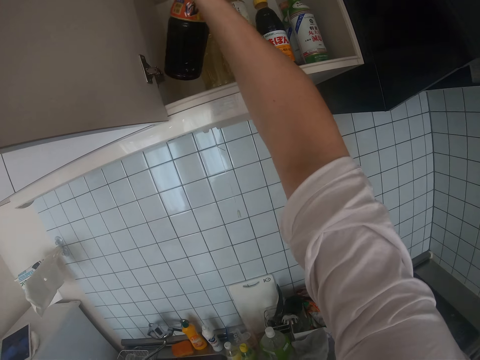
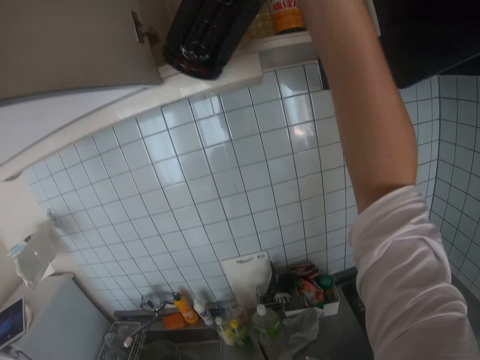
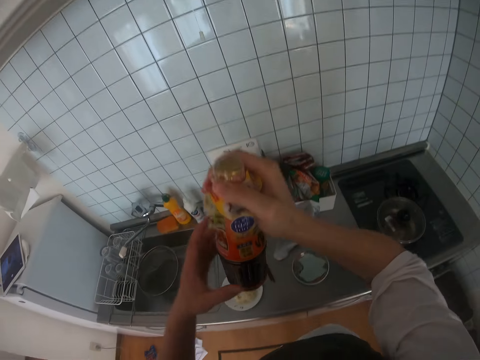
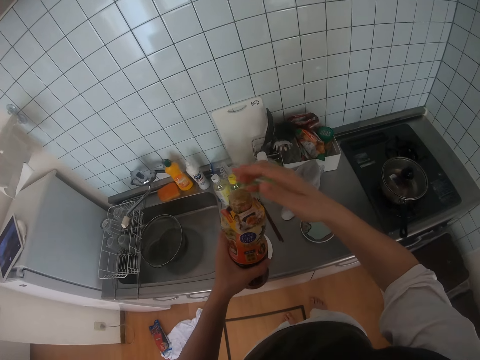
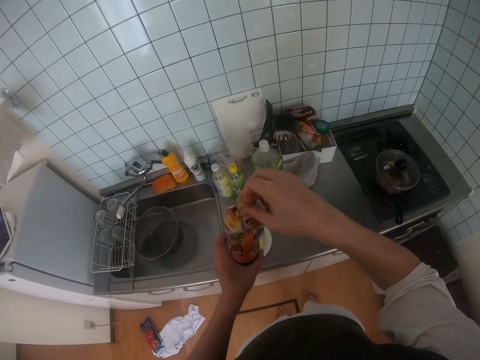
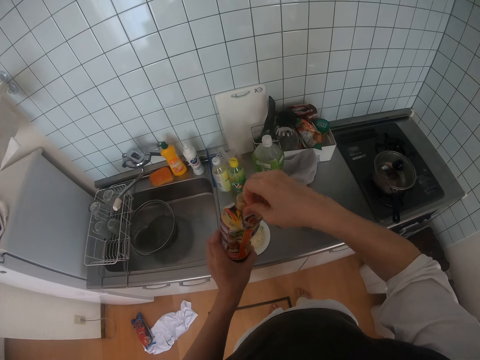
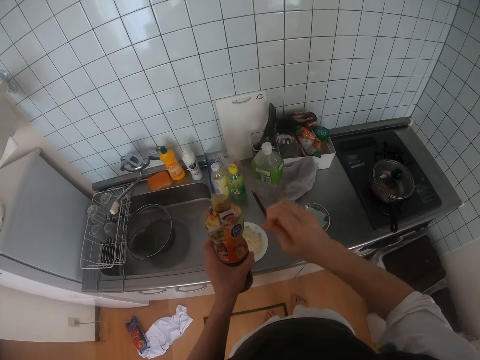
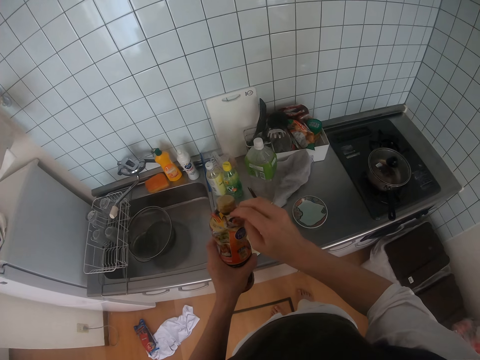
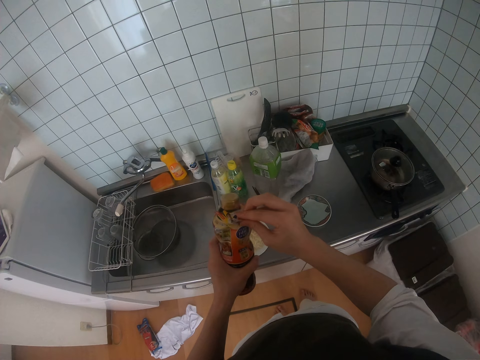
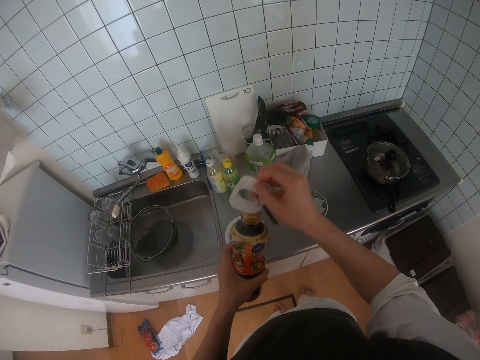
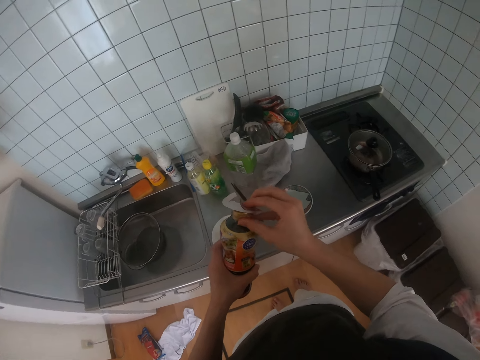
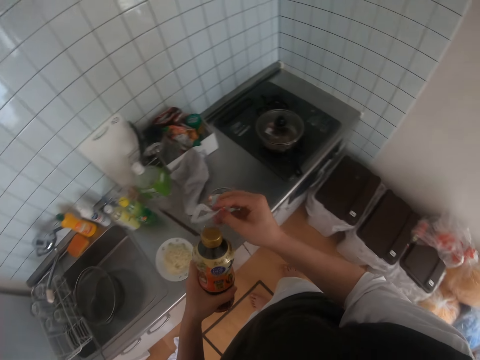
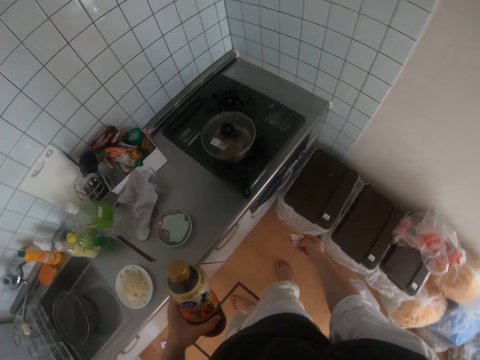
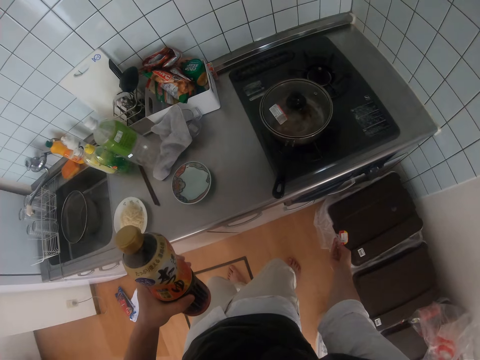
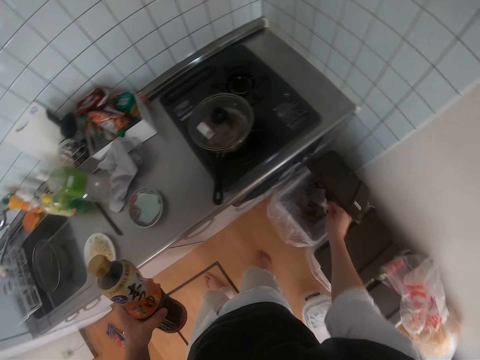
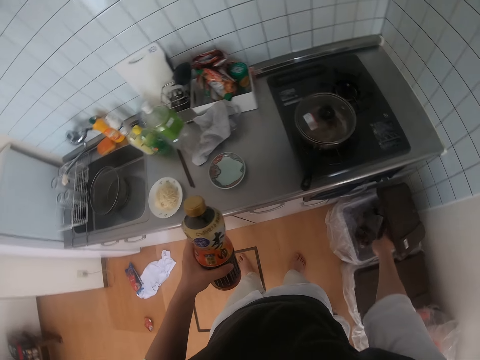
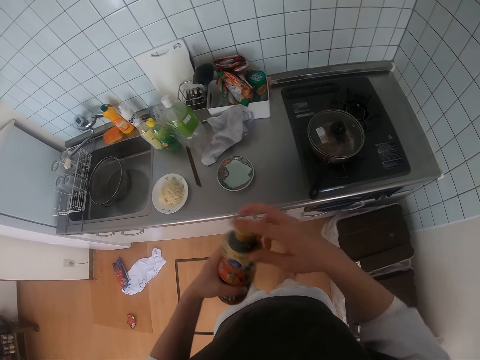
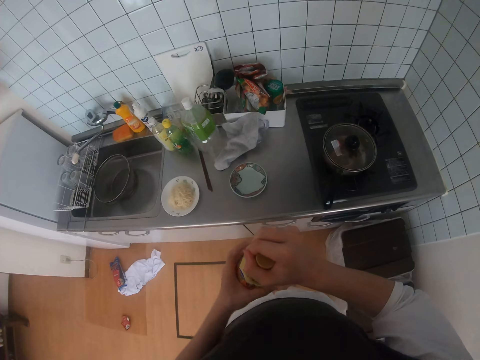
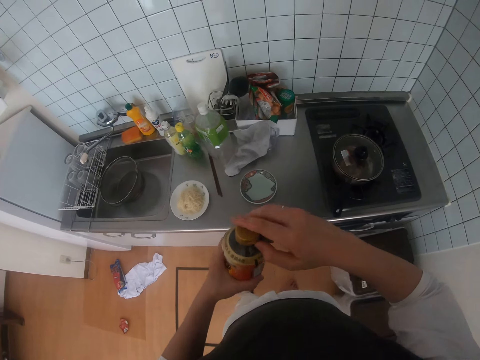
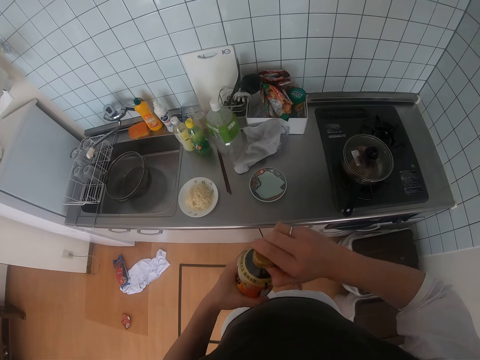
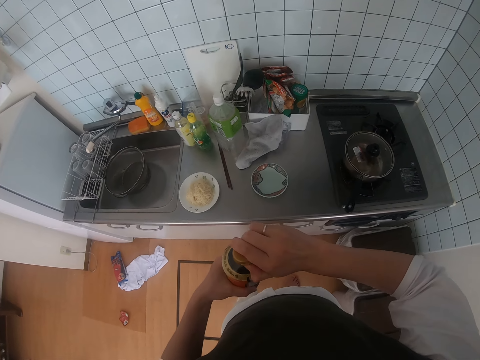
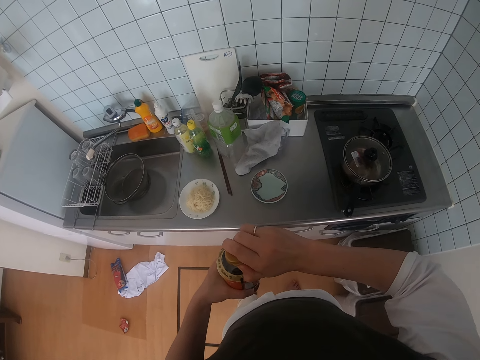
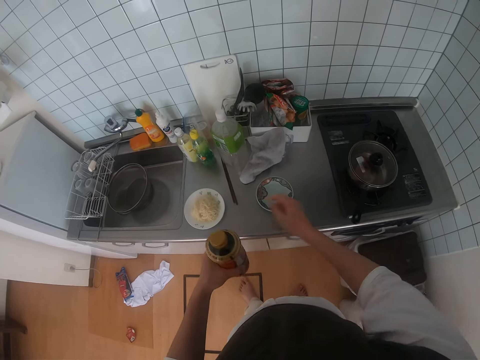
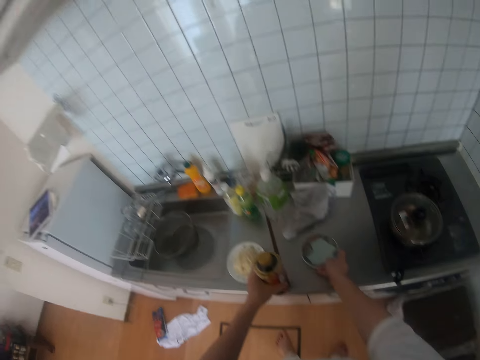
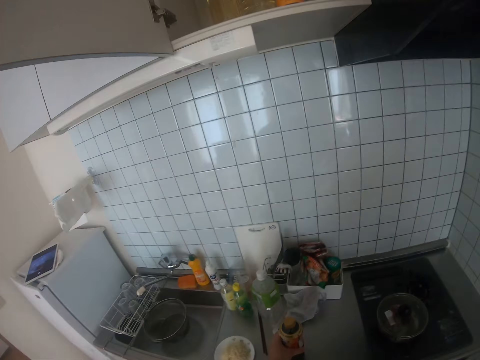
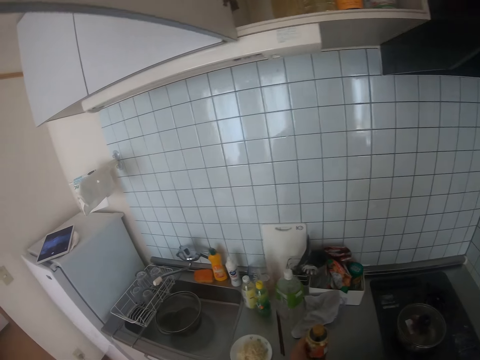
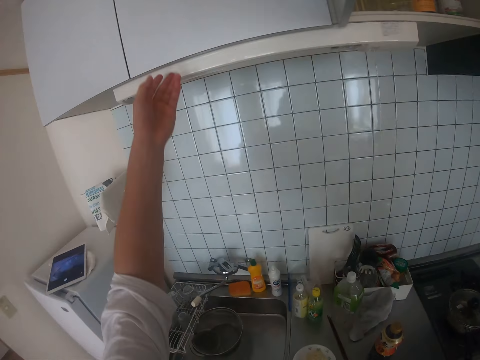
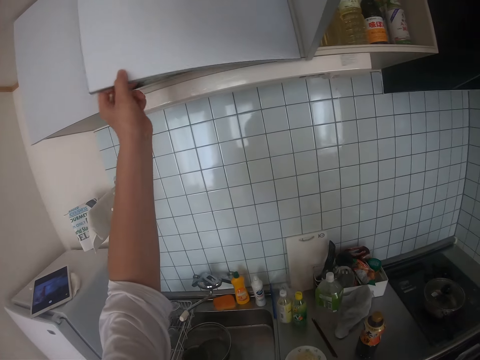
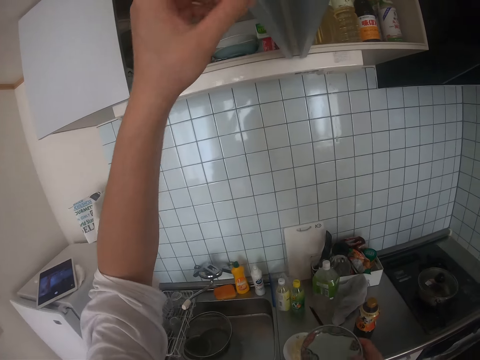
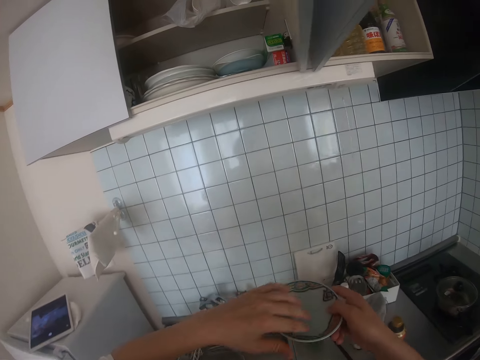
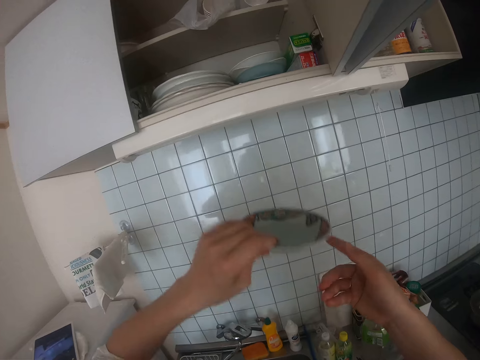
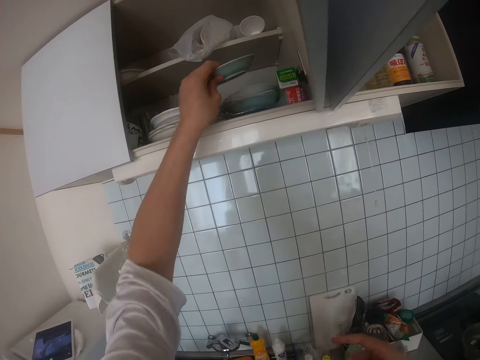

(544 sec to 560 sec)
The camera wearer places the Japanese sauce or soy sauce bottle on his left hand. He opens the seal of the bottle of soy sauce and removes the wrapping paper. He bends towards the litter bin or trash bin, opens the trash bin, and throws the seal of the soy sauce into the trash bin. He closes the litter bin. He opens the Japanese sauce bottle lid. He moves a saucer on the countertop and drops the bottle of soy sauce on the countertop. He takes the plate on the table and opens the door of a top cabinet.

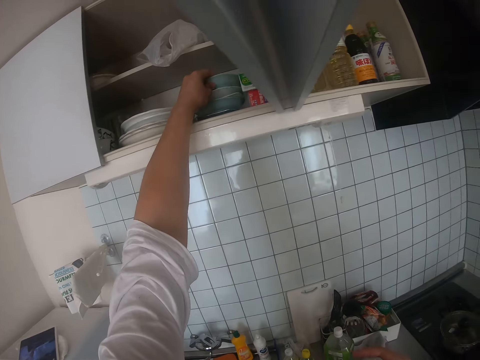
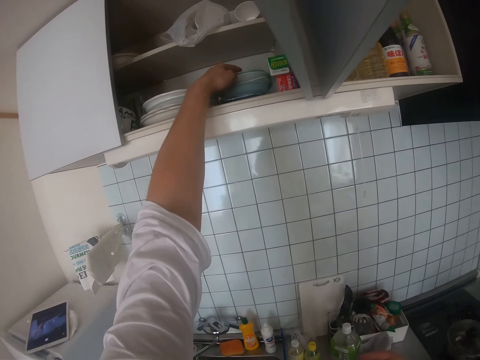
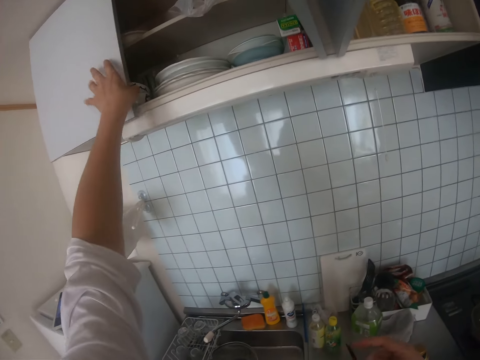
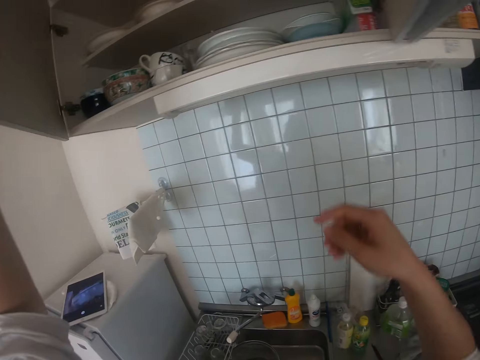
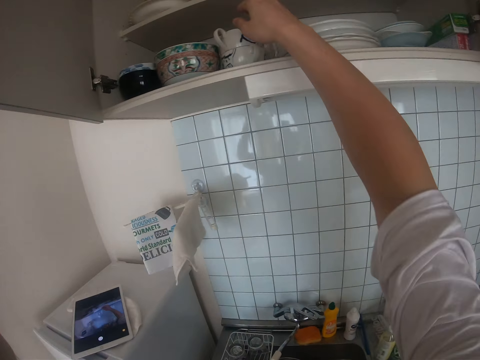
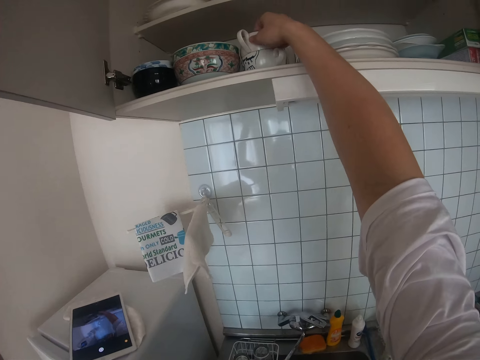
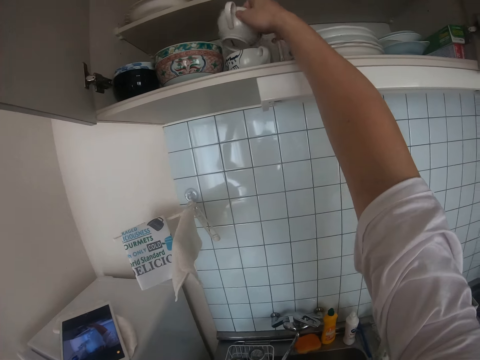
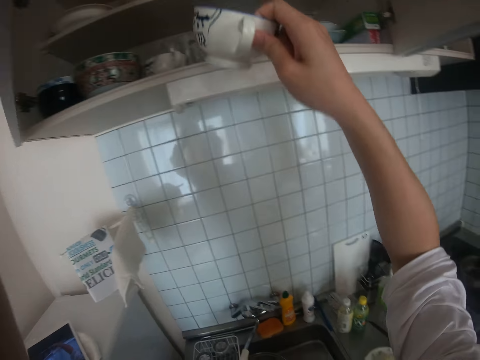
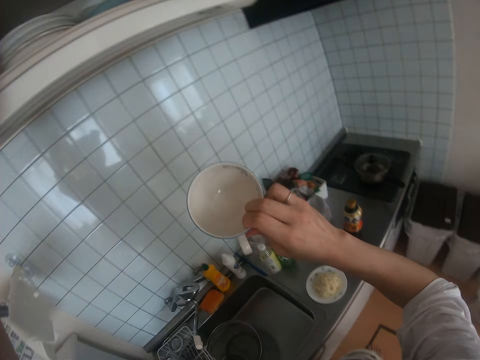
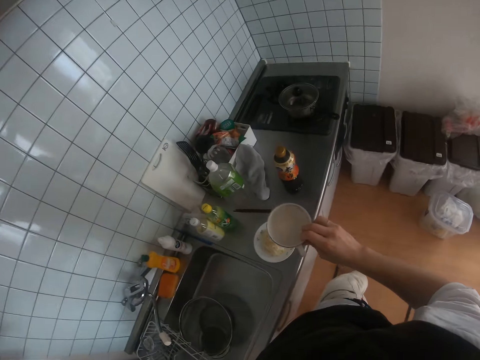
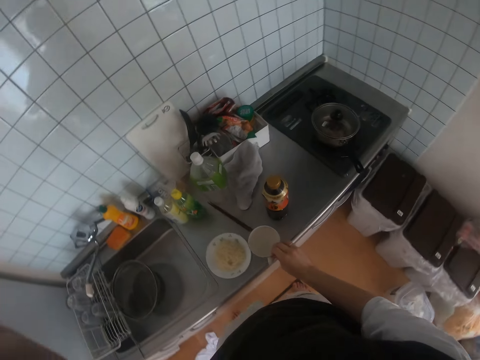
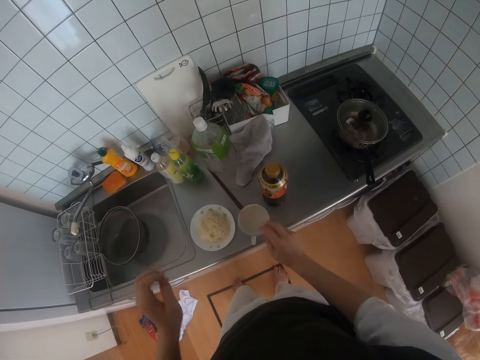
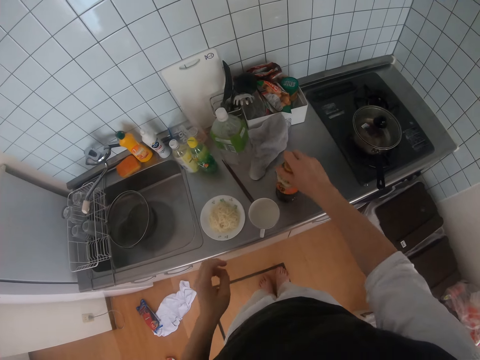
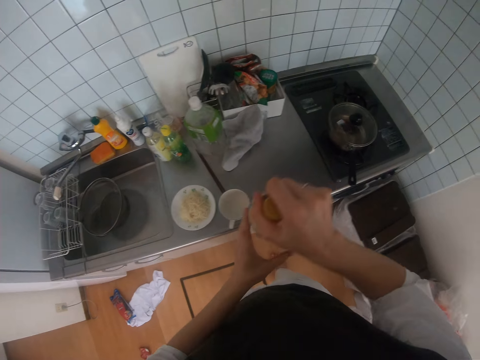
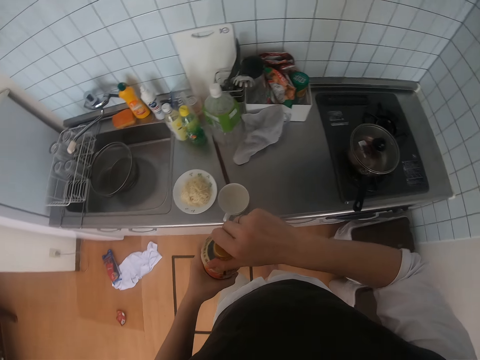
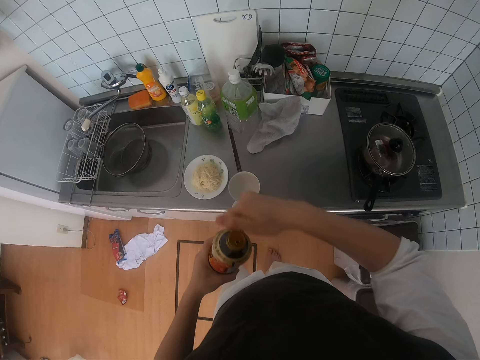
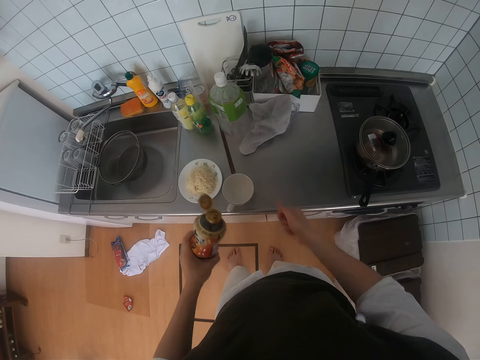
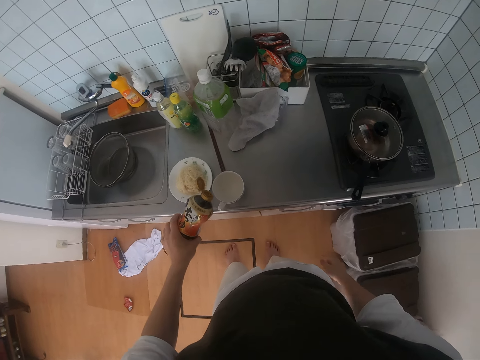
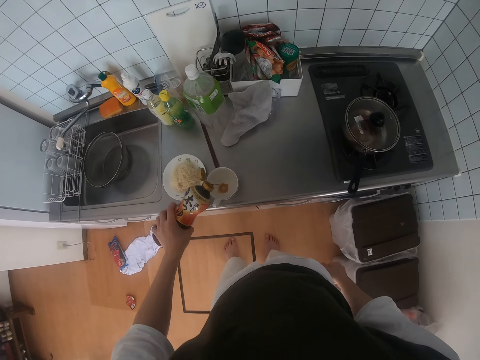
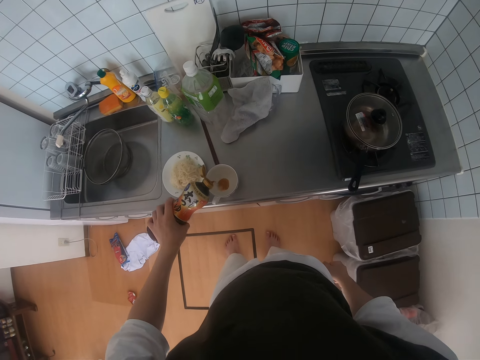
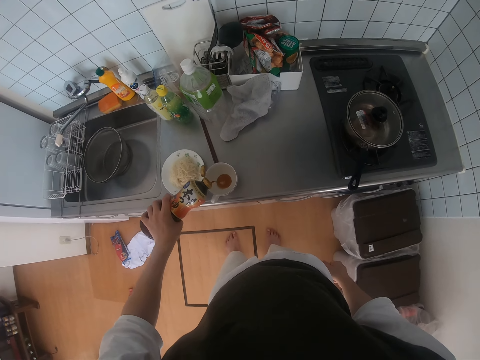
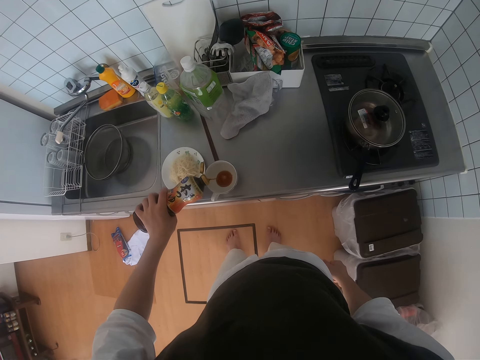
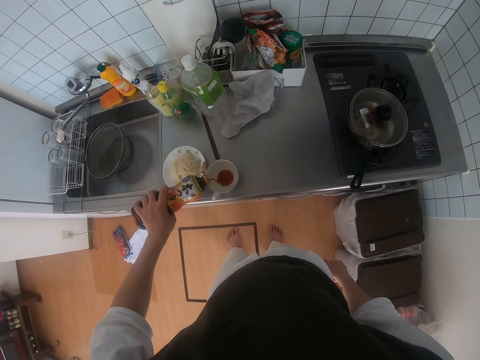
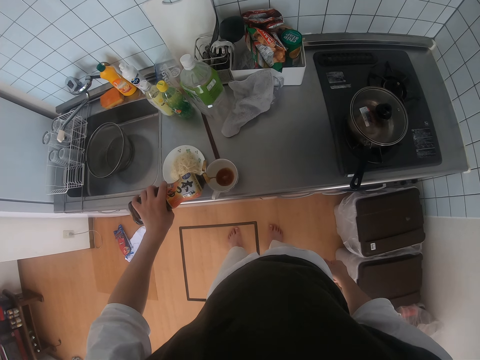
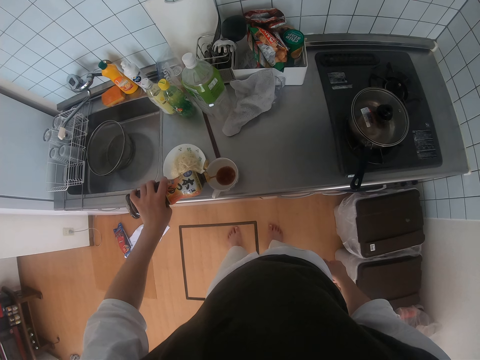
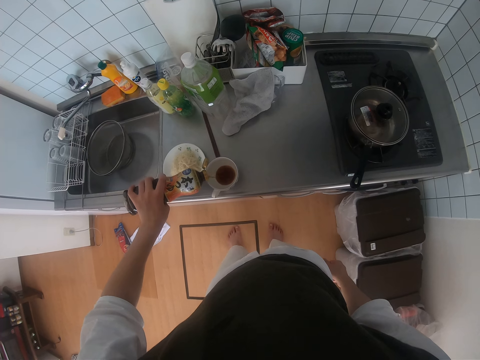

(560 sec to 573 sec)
The camera wearer drops the saucer in the cabinet. They open the other door of the top cabinet. They pick up a mug from the cabinet. They close the other door of the top cabinet. They drop the mug on the countertop. They pick up the soy sauce bottle from the countertop. They open the bottle of soy sauce. They pour some of the soy sauce into the mug.
